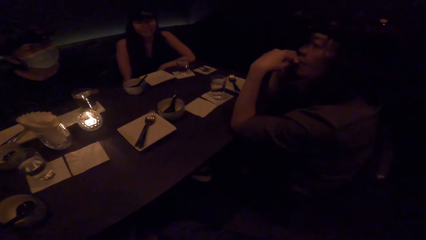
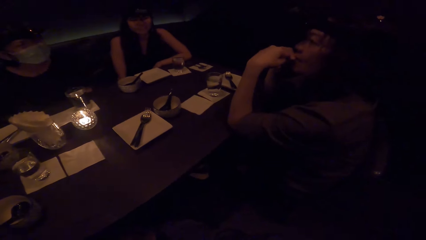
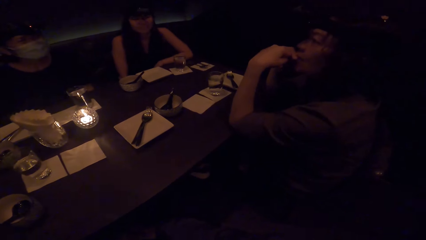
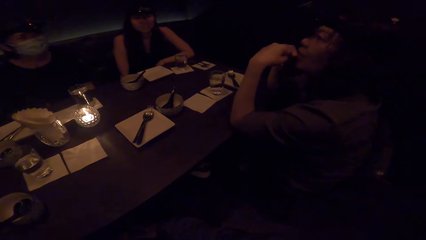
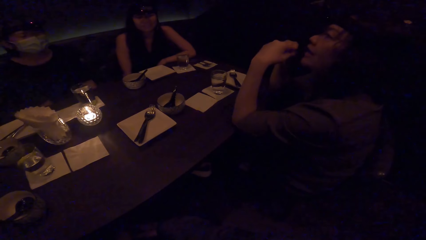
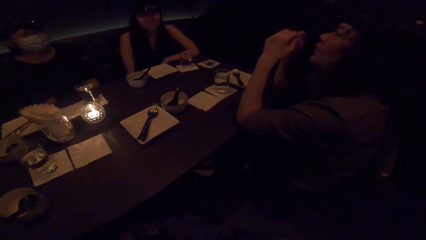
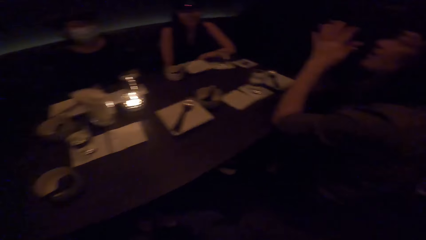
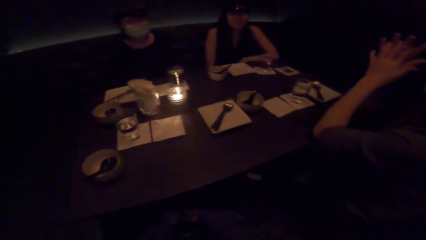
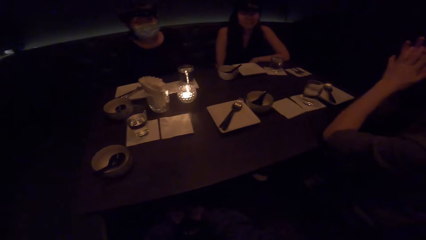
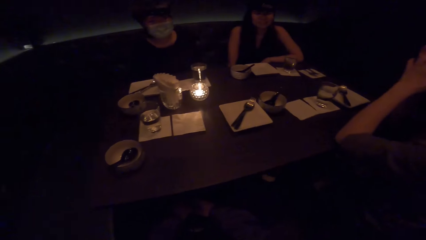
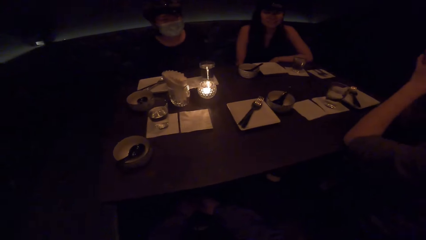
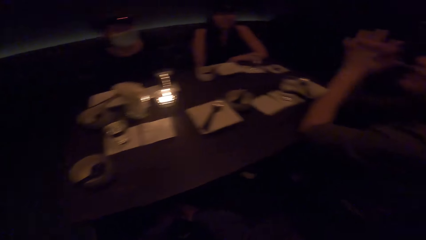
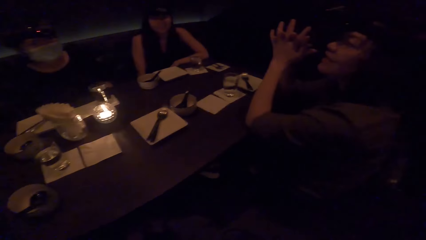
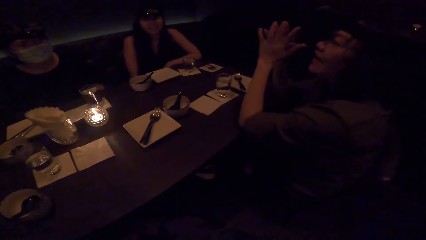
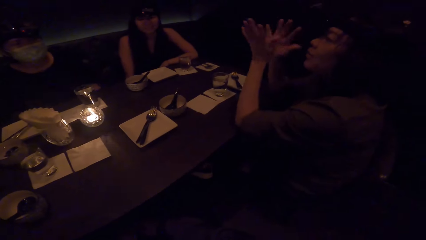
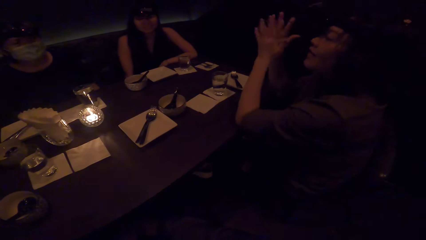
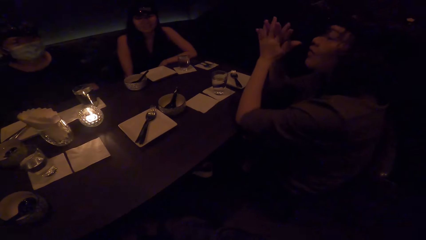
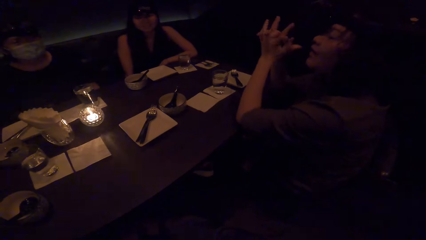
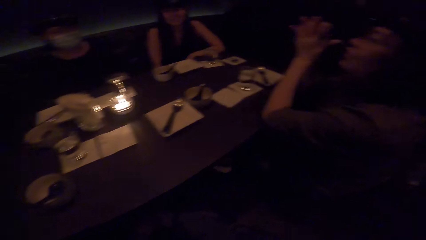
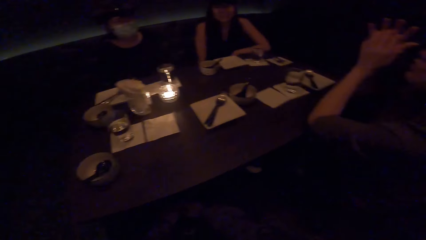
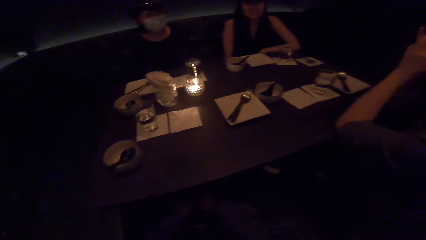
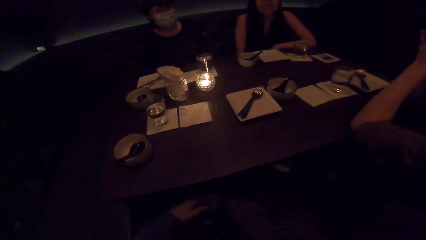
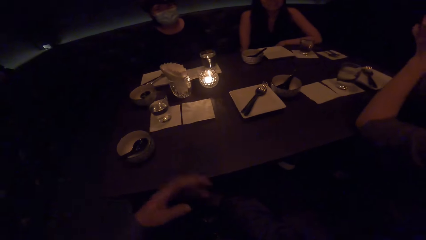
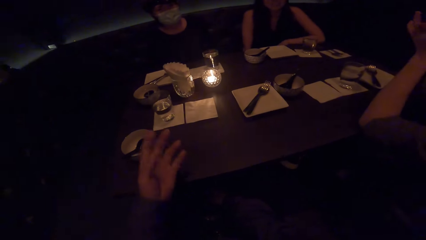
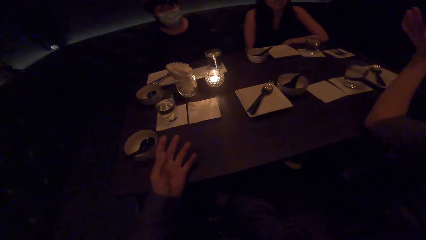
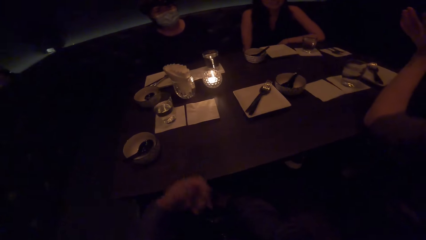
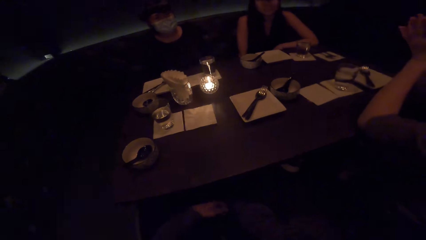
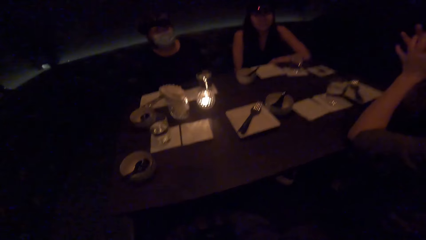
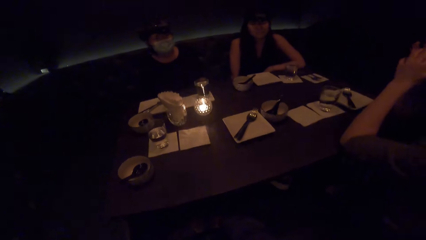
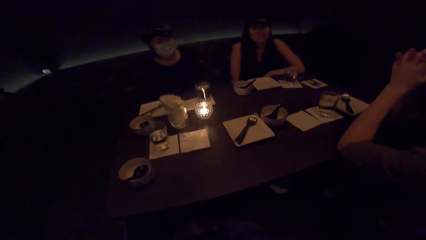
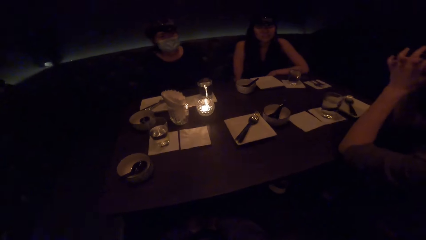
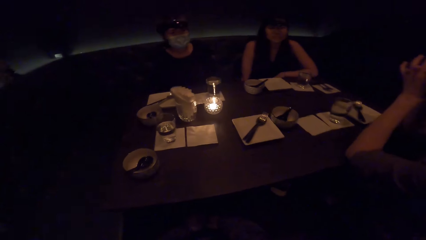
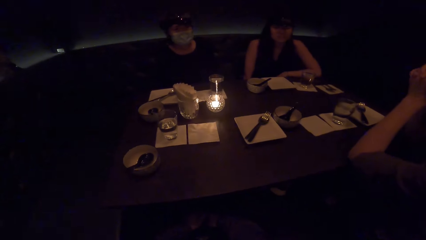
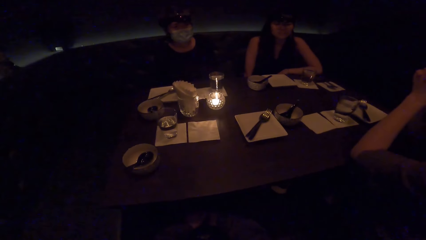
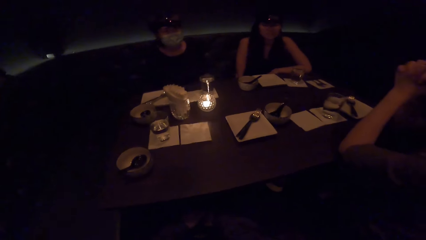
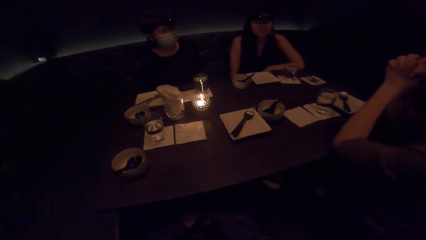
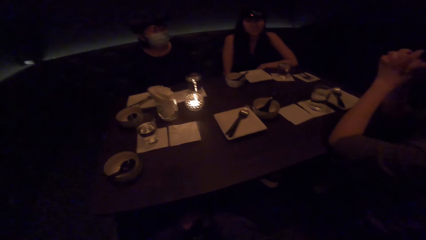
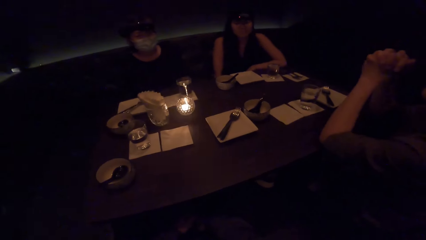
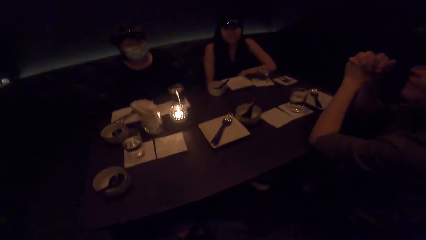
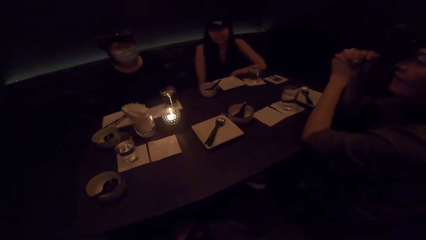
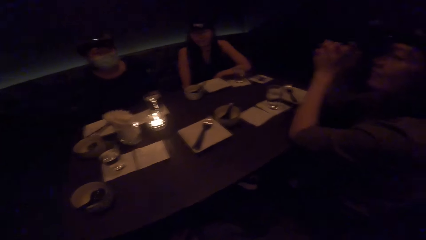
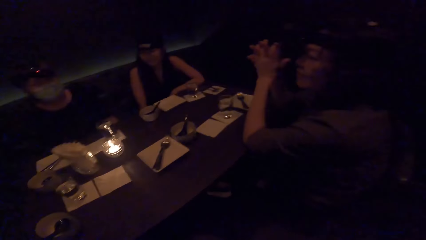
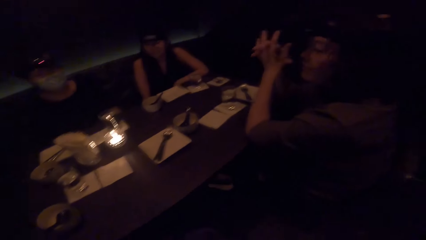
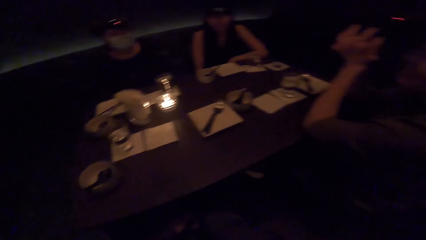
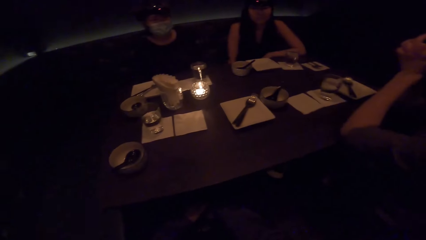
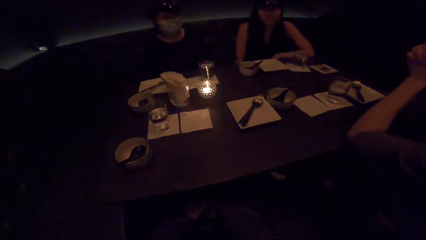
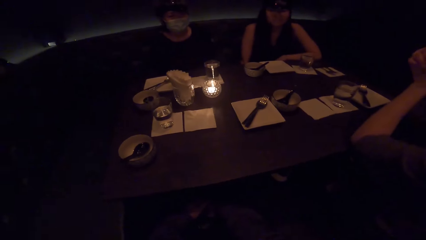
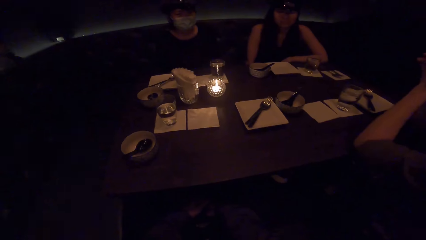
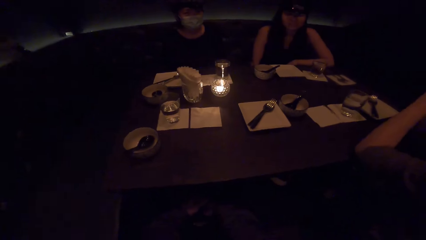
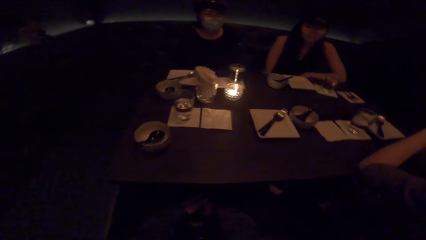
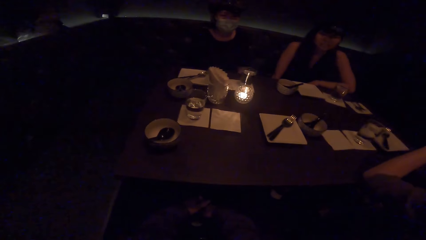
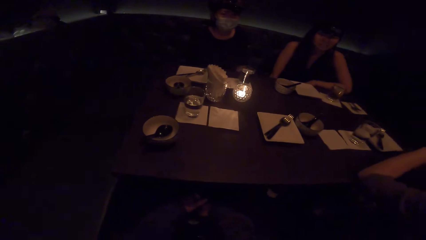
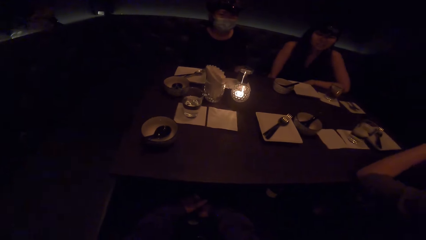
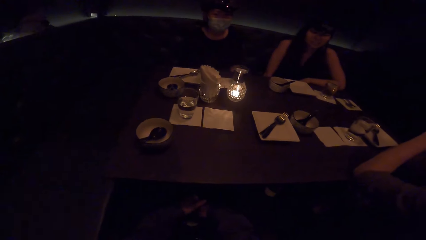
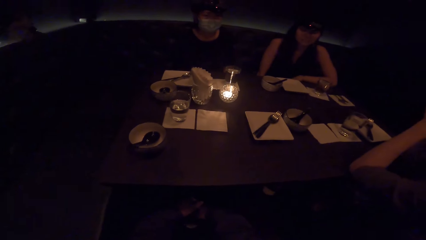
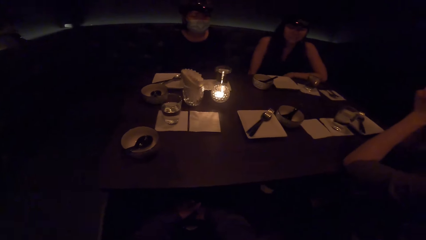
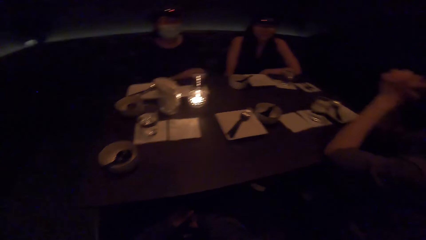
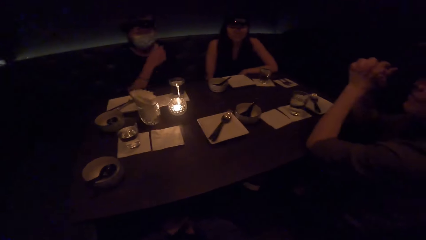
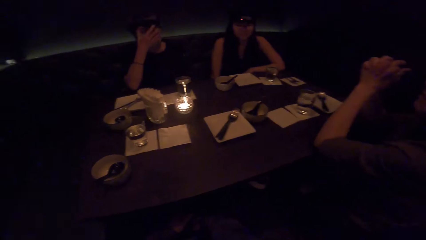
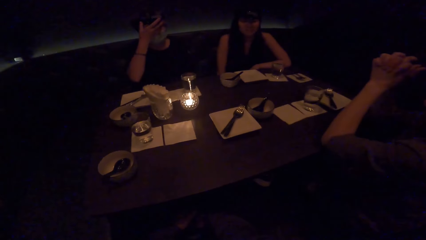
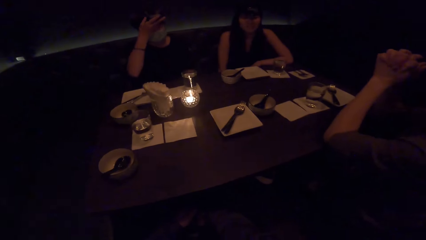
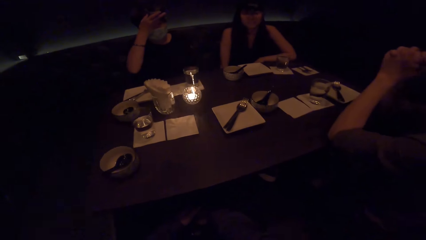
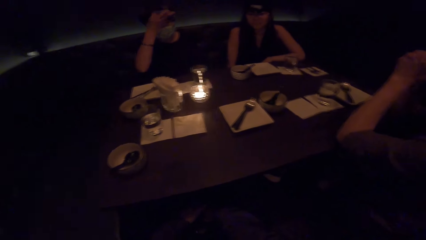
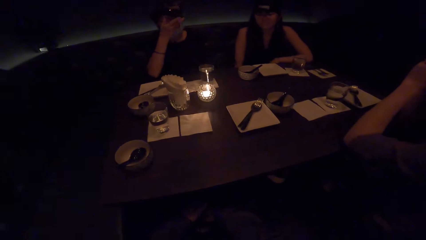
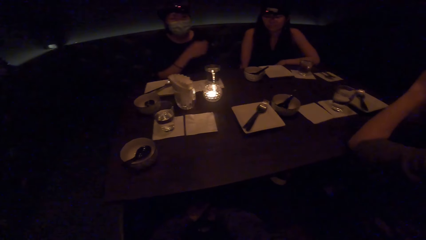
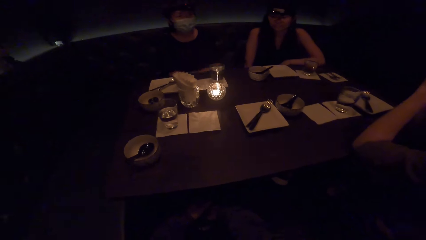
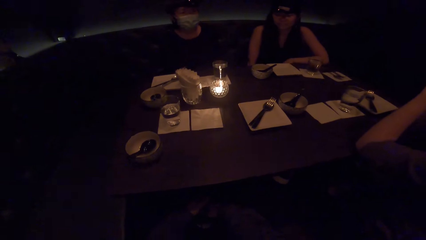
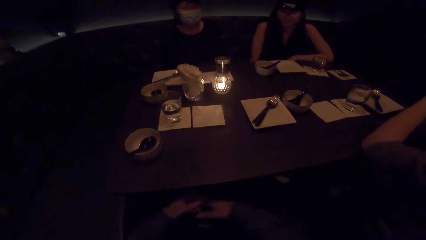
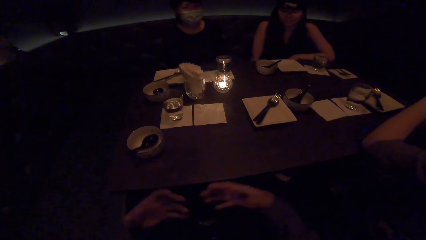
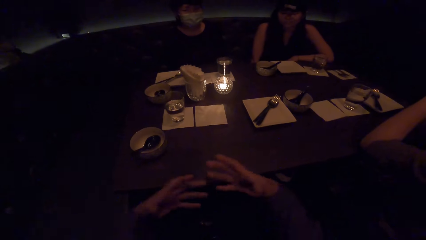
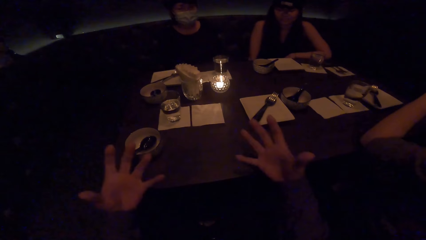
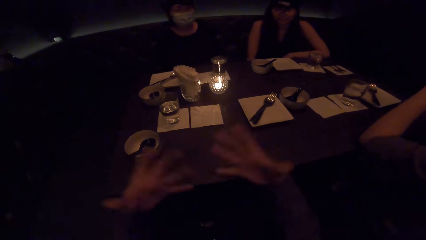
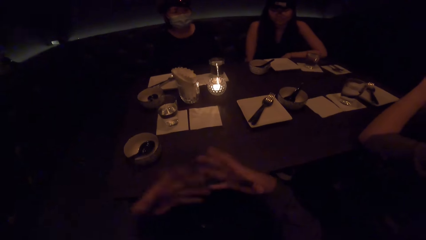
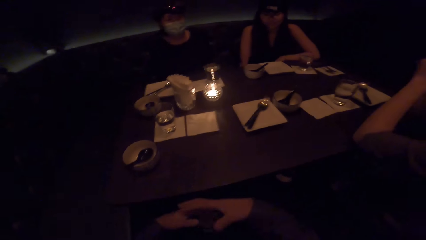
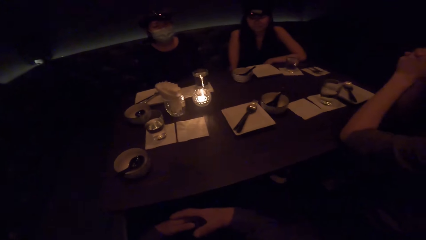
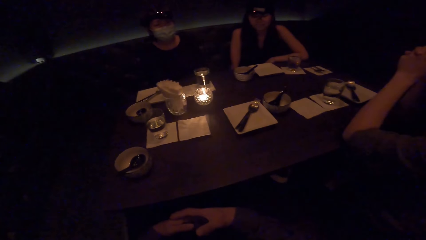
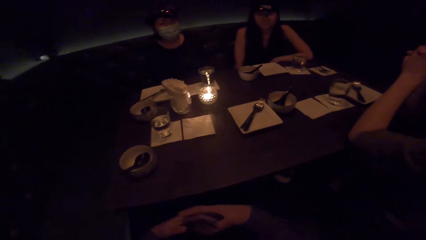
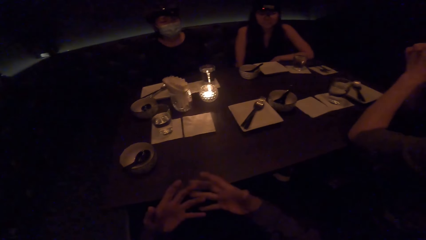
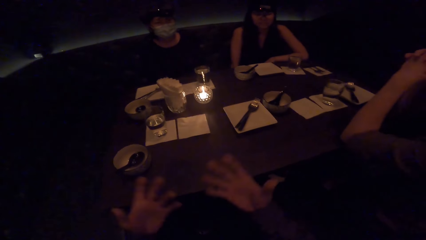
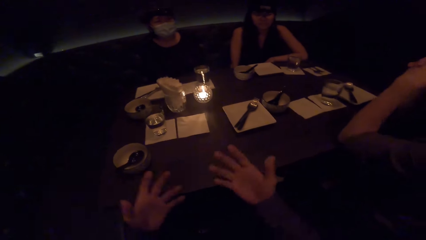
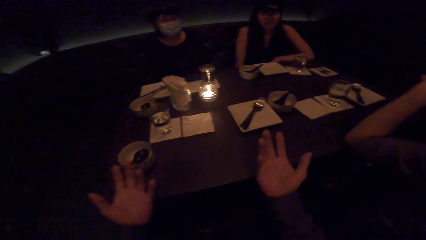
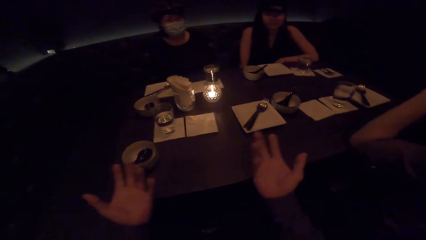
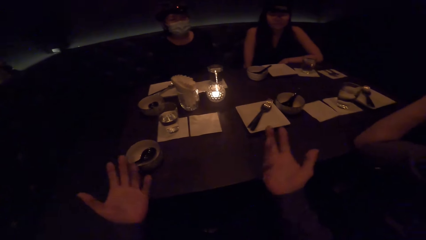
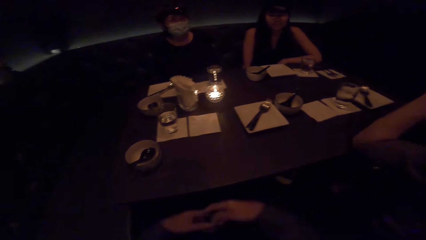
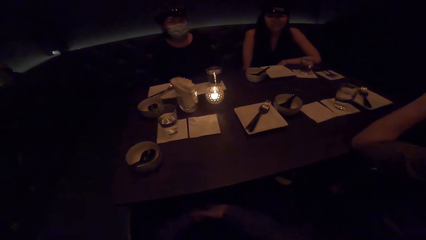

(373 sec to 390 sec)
The camera wearer looks around. A lady converses. The lady moves hands. The camera wearer moves hands, converses, and looks around. Another lady lifts a hand, aligns the hair on her head, drops the hand, and listens to the camera wearer. The camera wearer moves hands.
